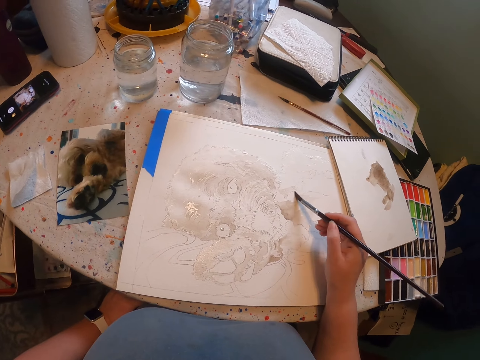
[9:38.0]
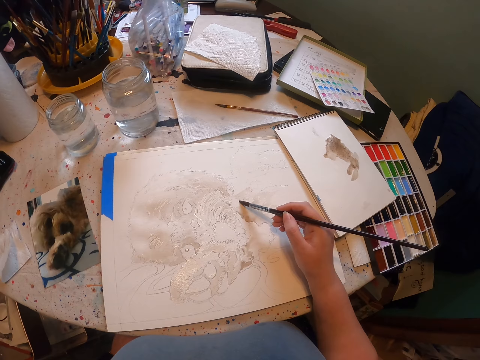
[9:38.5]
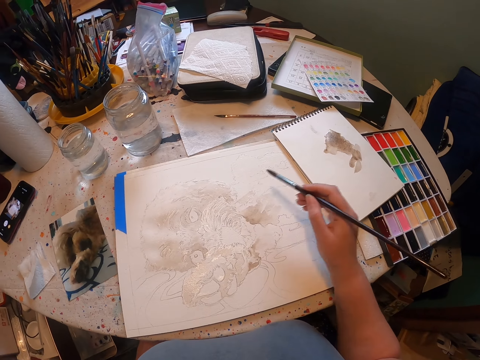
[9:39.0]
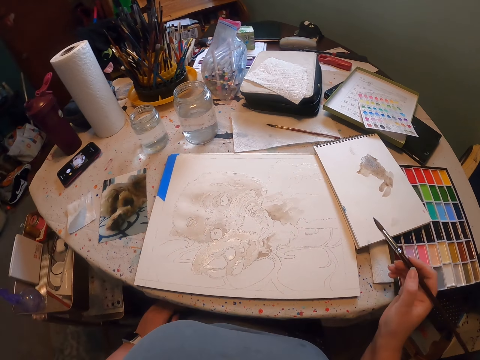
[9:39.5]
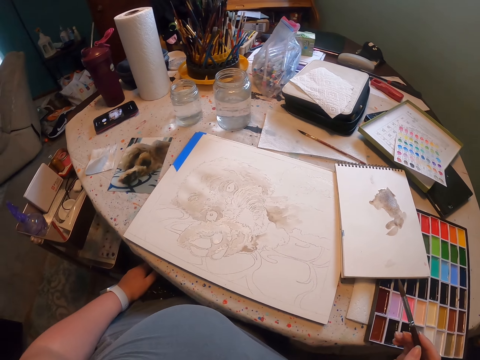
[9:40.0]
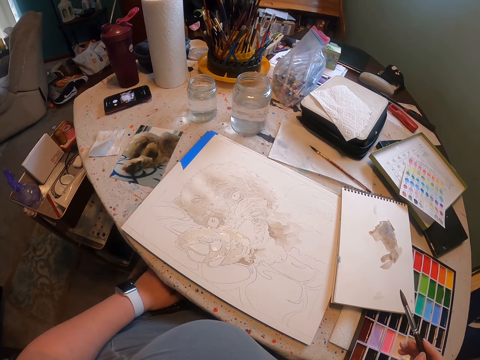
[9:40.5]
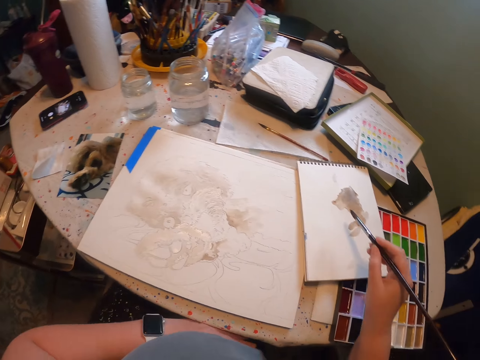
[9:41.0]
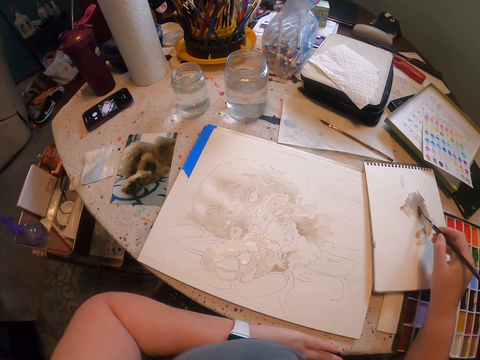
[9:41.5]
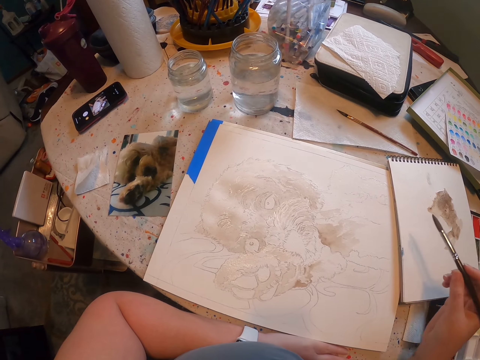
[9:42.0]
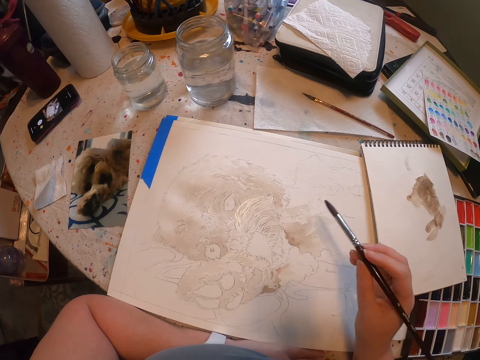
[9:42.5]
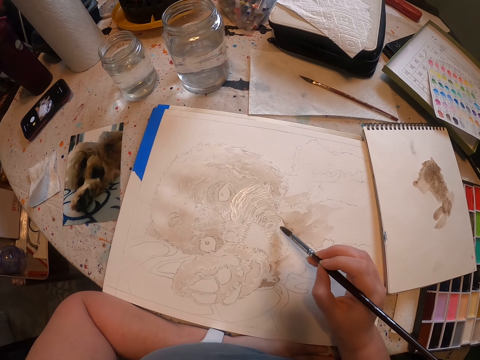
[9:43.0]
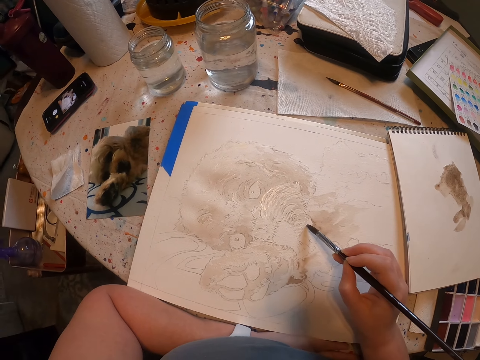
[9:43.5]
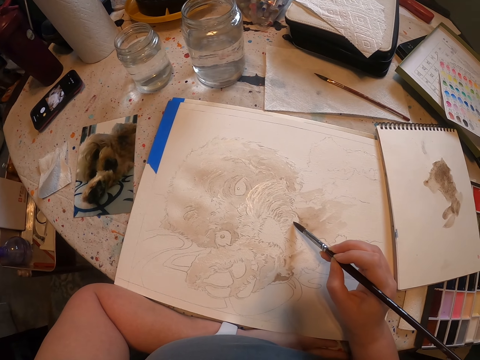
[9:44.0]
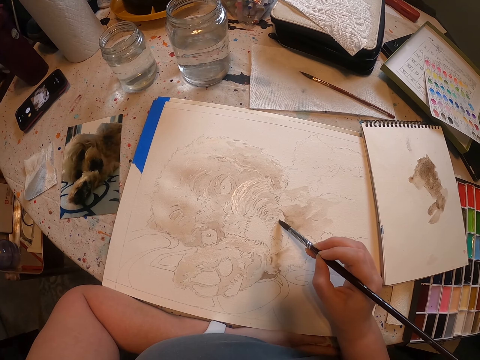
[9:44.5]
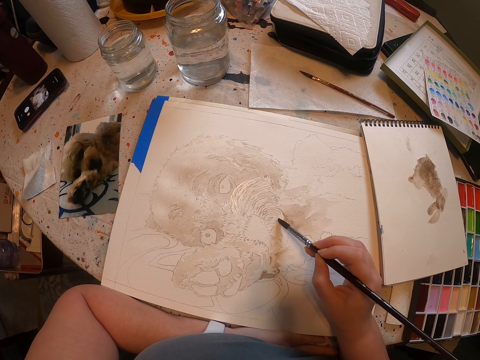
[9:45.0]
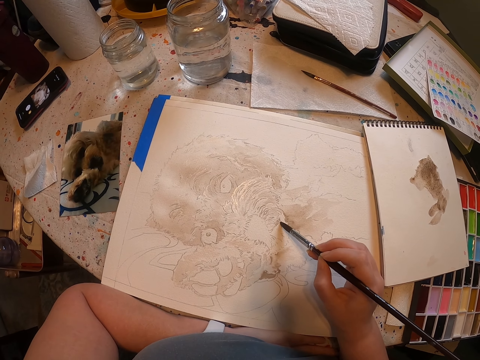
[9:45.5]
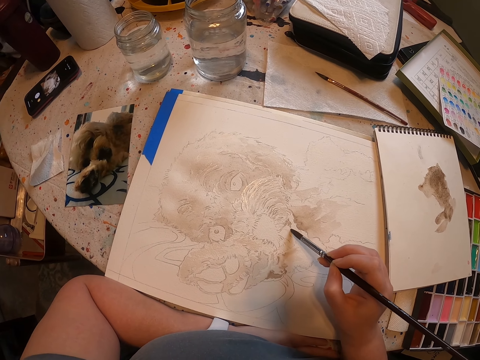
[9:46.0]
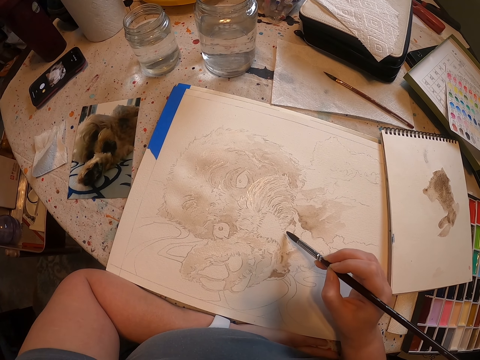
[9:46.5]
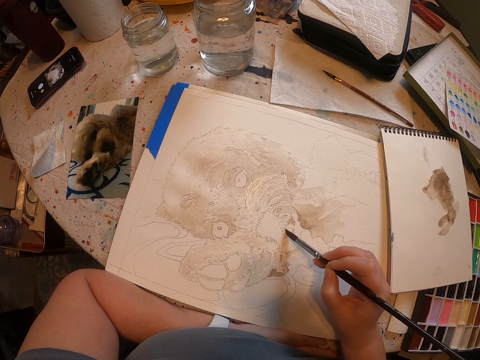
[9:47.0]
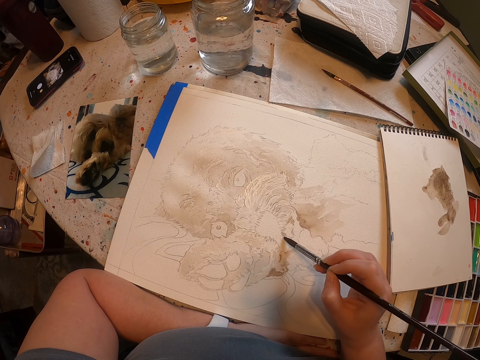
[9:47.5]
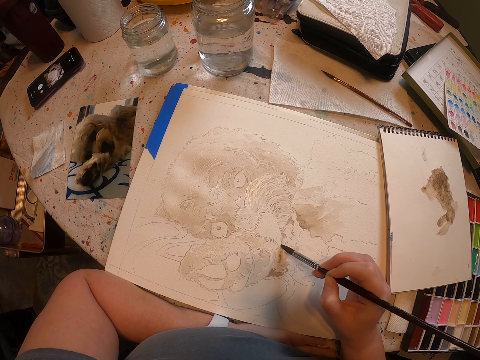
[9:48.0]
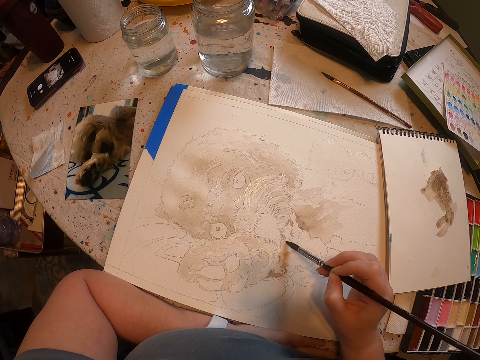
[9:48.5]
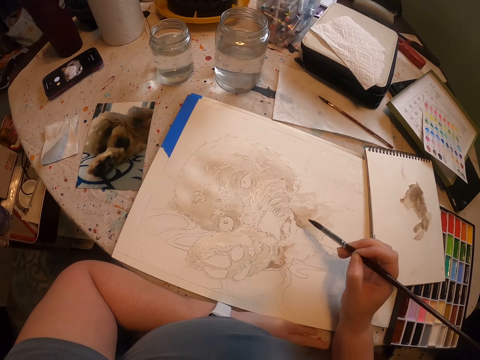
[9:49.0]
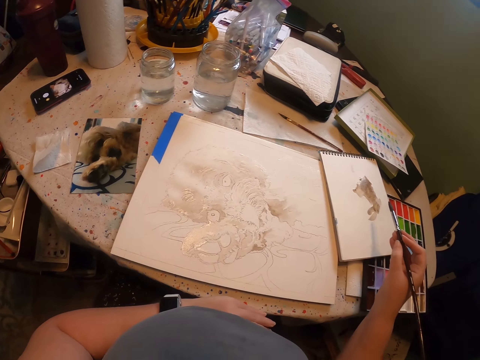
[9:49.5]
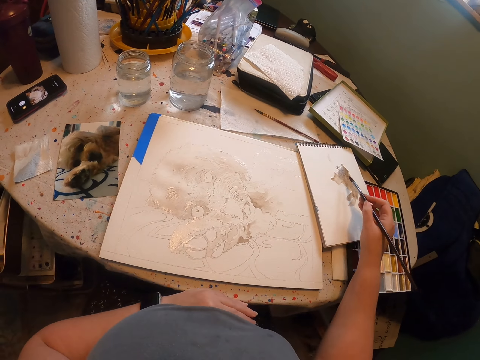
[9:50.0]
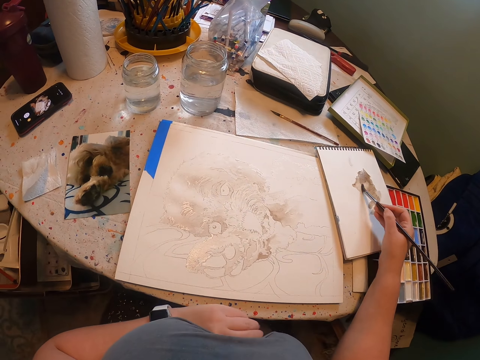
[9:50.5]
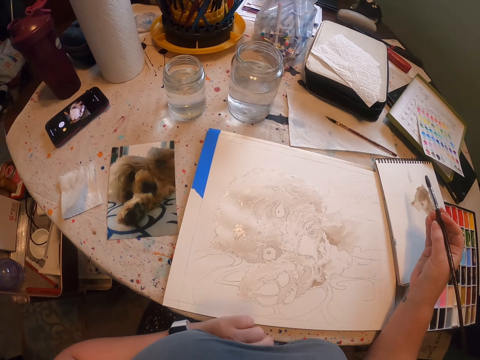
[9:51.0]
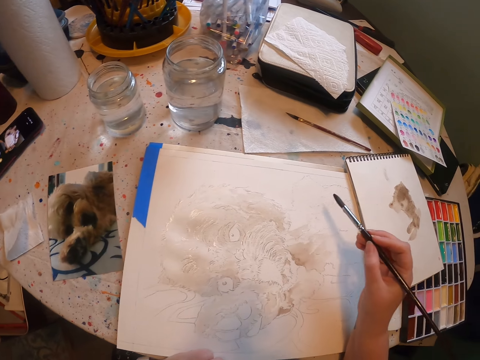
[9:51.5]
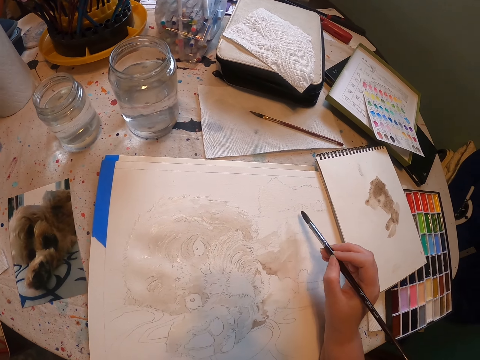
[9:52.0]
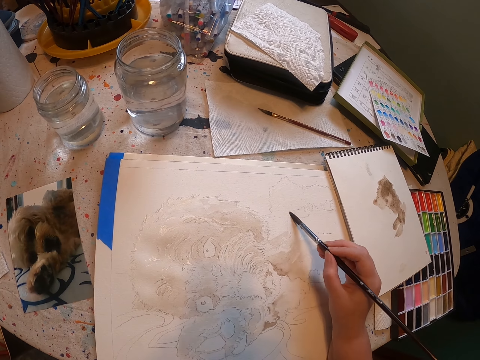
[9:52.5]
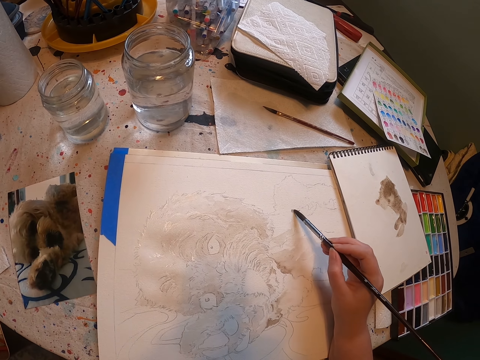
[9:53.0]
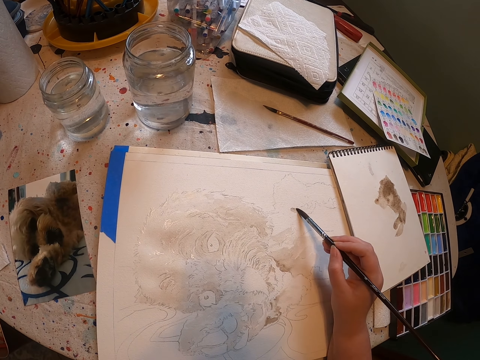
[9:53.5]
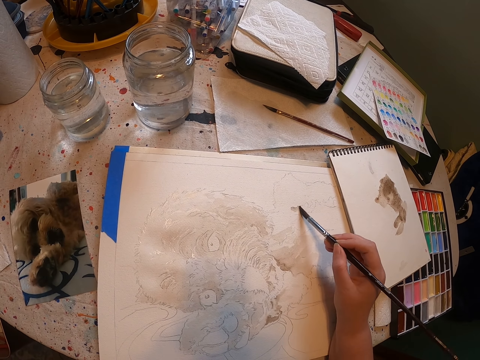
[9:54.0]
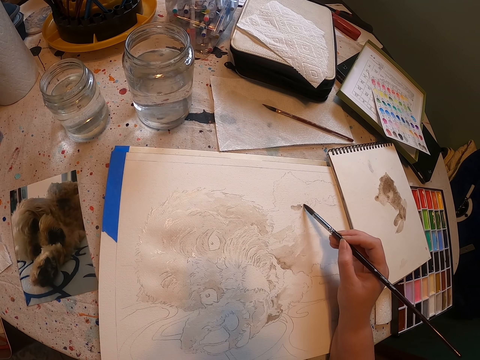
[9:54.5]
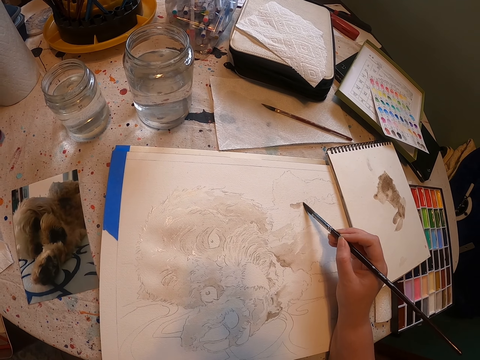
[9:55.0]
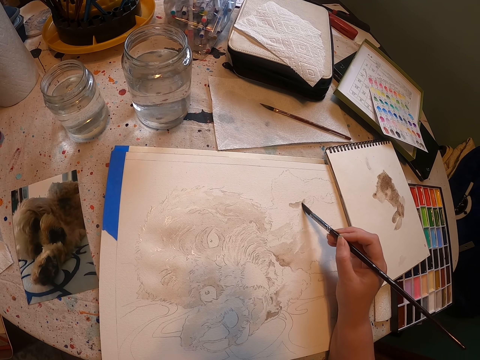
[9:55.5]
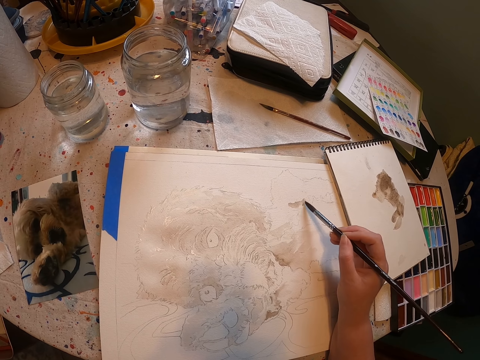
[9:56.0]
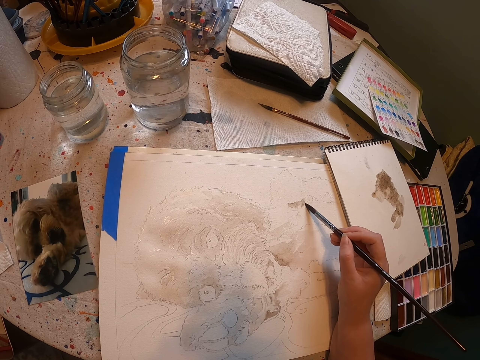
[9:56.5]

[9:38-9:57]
The camera wearer holds the brush. They touch paint on the paper. They rub the brush on the book. They paint the sketch on the sheet of paper with the brush. They touch paint on the paper. They rub the brush on the book. They paint the sketch on the sheet of paper with the brush.

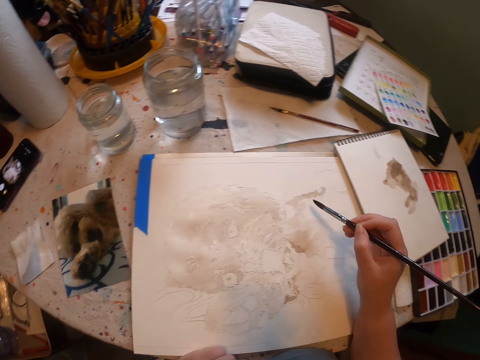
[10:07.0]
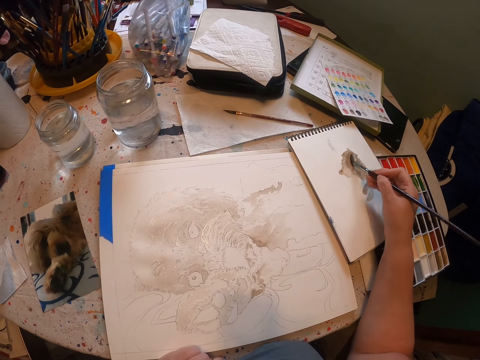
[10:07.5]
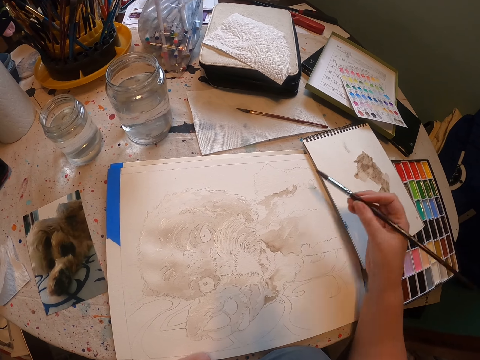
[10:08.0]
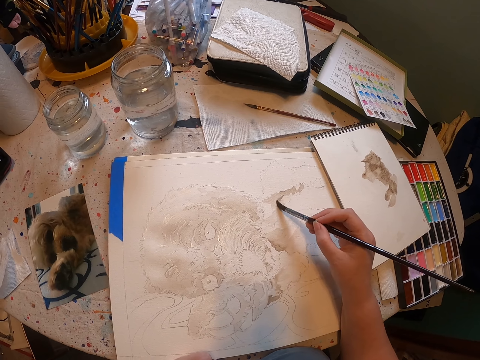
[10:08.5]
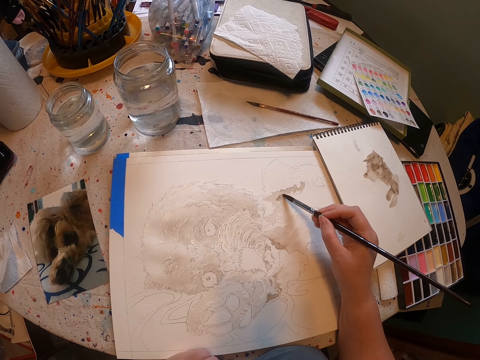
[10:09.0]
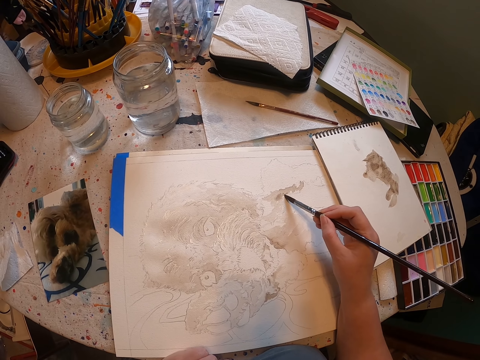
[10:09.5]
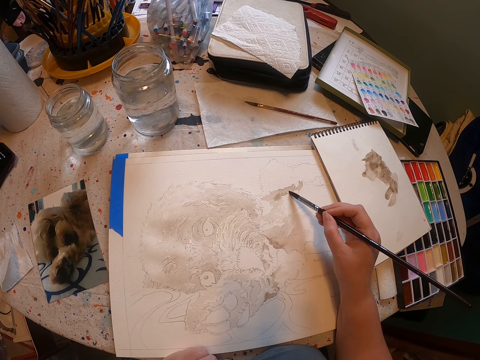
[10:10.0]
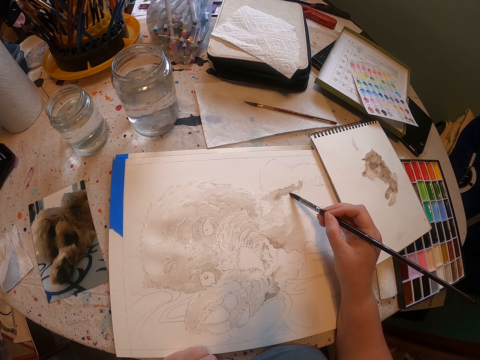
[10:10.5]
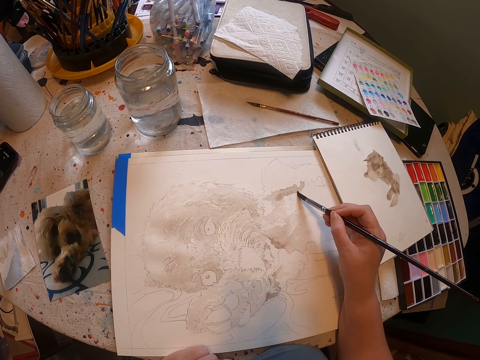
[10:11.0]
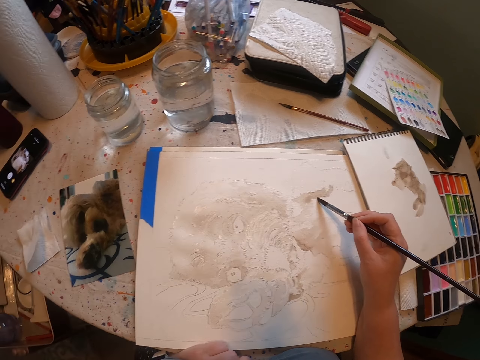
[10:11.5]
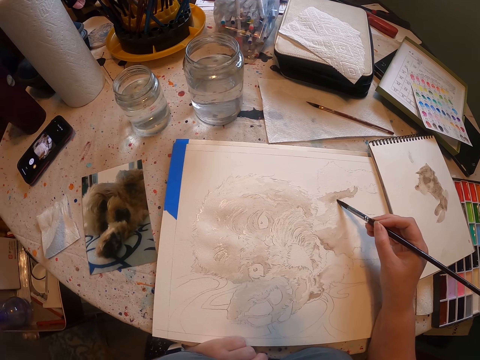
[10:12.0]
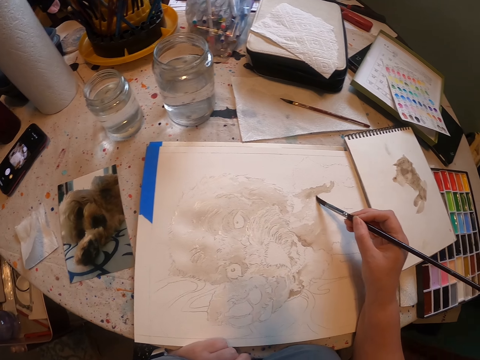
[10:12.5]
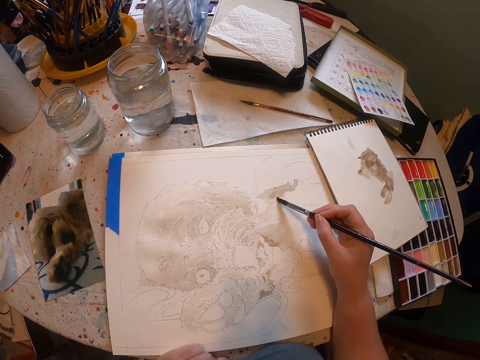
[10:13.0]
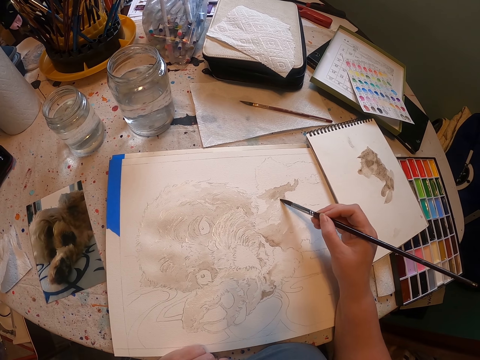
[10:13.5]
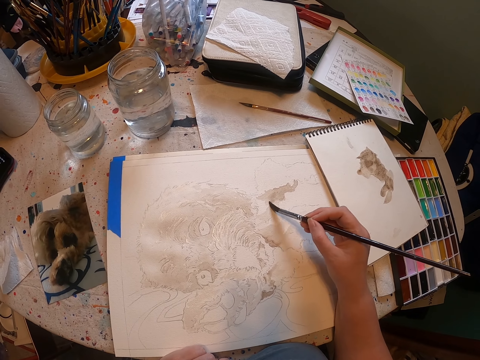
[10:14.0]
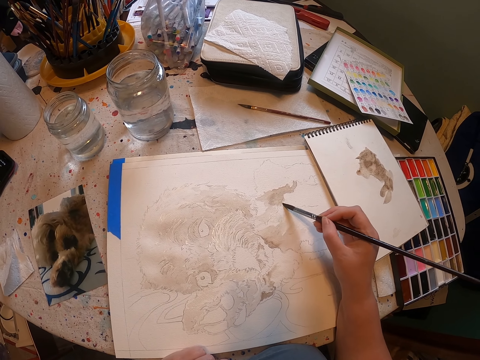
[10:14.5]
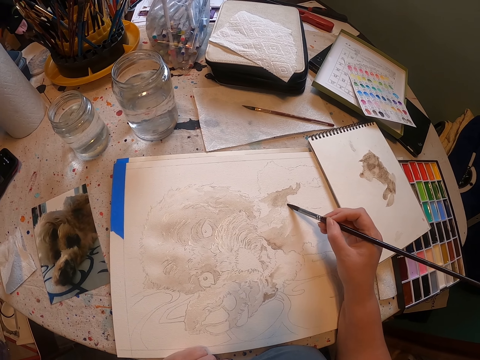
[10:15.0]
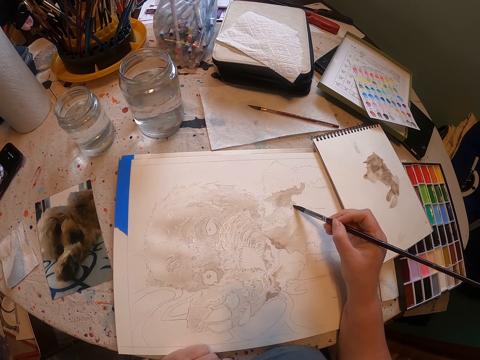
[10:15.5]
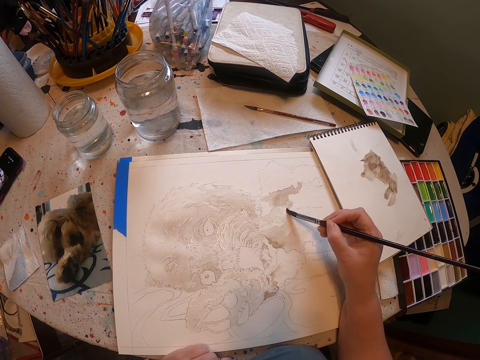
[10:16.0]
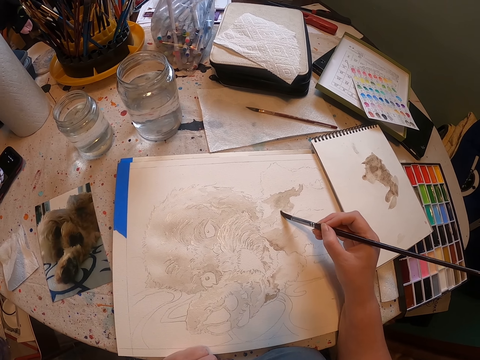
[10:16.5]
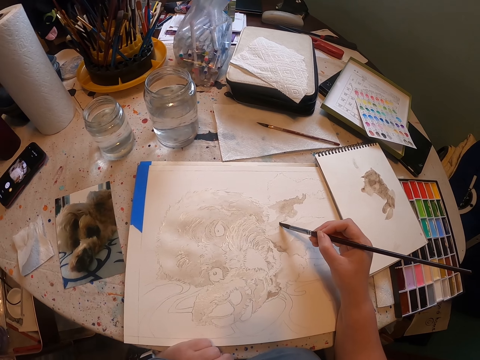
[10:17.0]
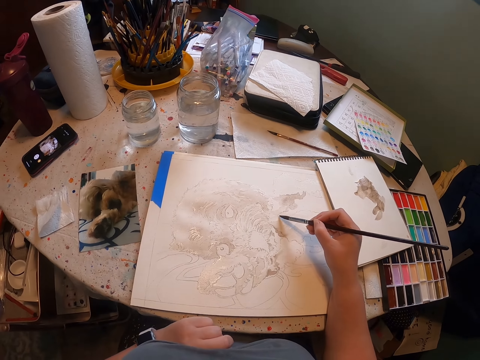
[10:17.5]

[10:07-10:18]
The camera wearer rubs the brush on the book. They paint the sketch with the brush.
